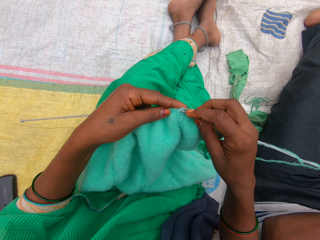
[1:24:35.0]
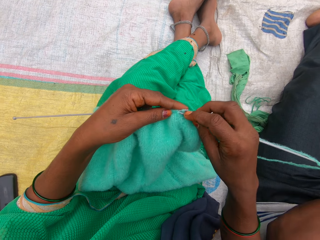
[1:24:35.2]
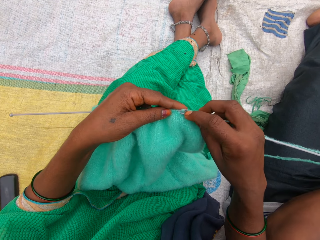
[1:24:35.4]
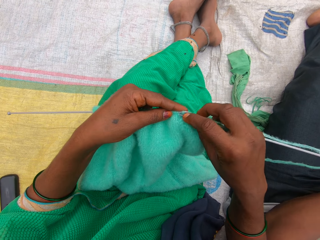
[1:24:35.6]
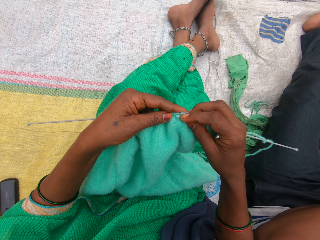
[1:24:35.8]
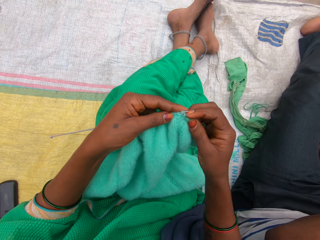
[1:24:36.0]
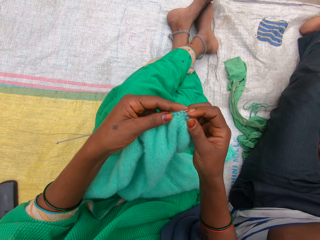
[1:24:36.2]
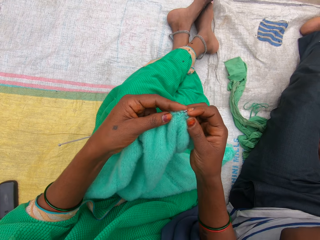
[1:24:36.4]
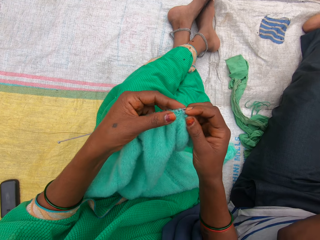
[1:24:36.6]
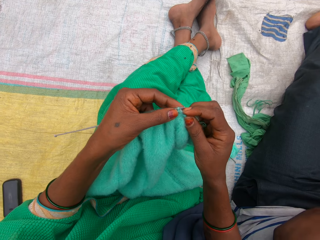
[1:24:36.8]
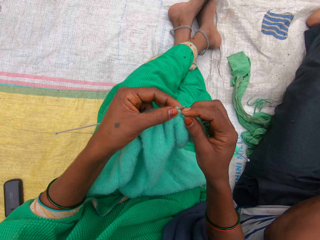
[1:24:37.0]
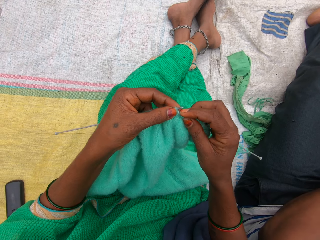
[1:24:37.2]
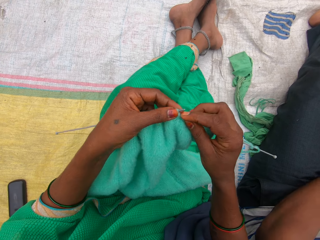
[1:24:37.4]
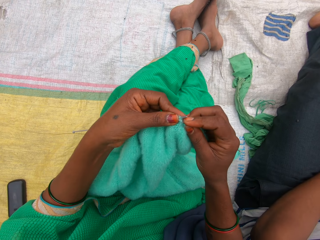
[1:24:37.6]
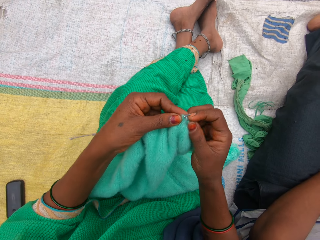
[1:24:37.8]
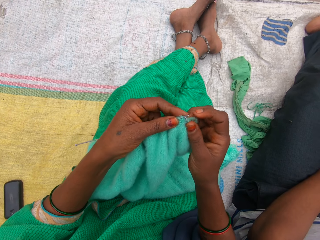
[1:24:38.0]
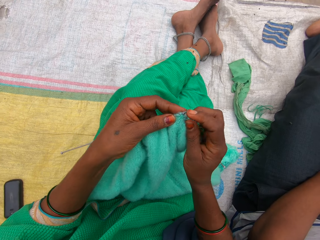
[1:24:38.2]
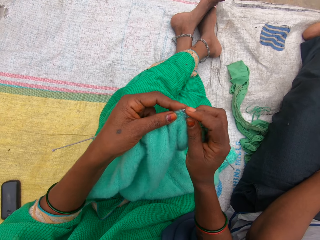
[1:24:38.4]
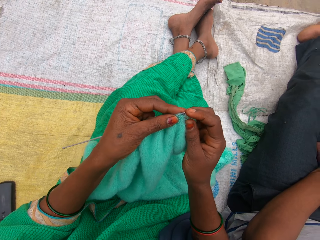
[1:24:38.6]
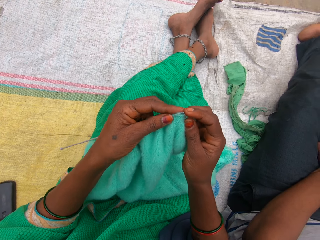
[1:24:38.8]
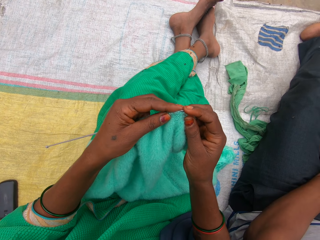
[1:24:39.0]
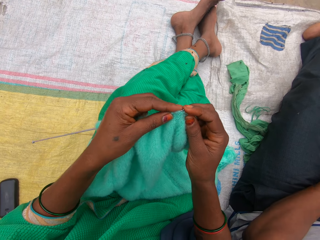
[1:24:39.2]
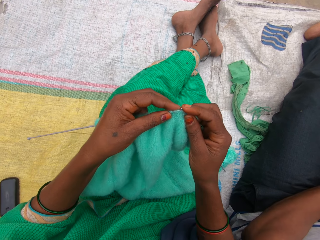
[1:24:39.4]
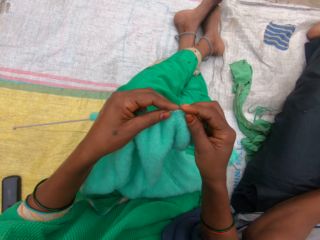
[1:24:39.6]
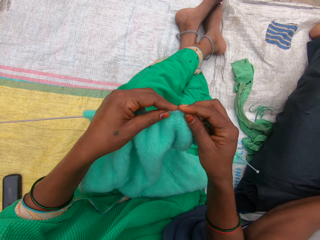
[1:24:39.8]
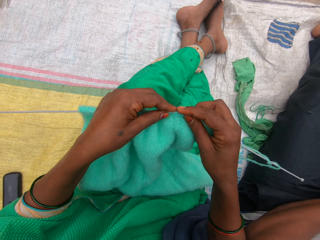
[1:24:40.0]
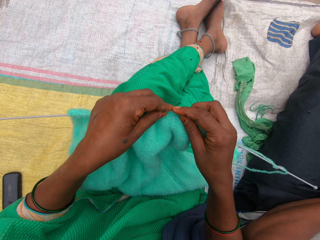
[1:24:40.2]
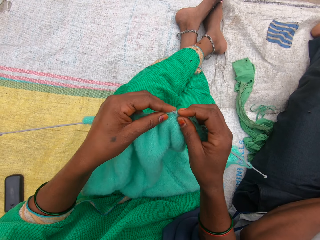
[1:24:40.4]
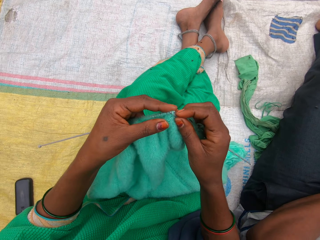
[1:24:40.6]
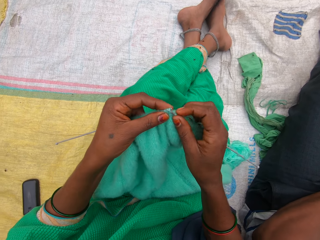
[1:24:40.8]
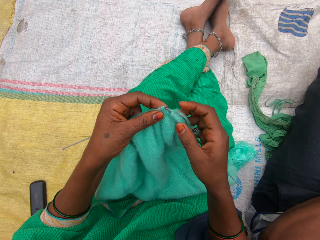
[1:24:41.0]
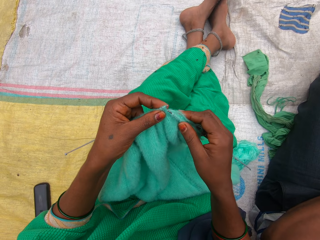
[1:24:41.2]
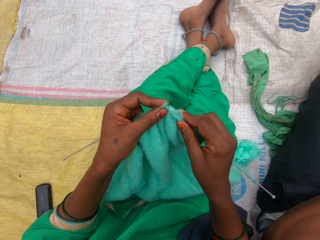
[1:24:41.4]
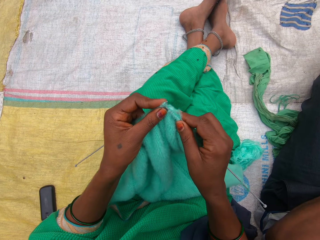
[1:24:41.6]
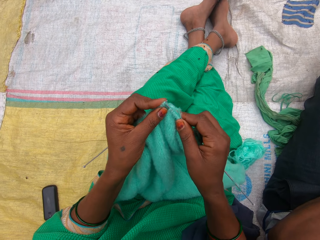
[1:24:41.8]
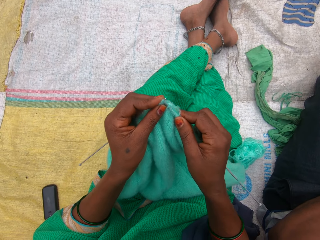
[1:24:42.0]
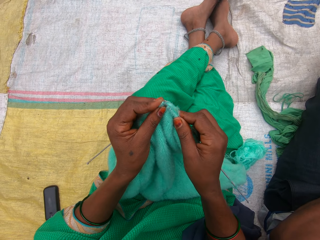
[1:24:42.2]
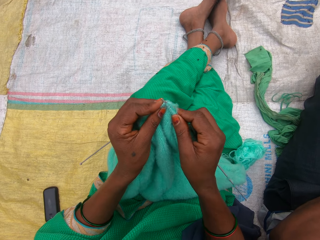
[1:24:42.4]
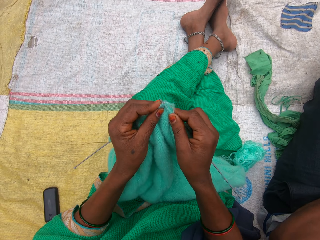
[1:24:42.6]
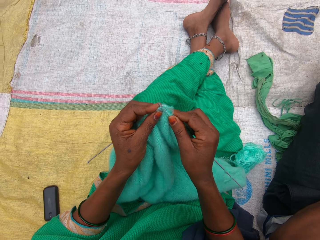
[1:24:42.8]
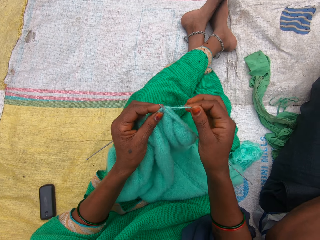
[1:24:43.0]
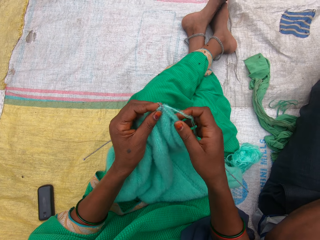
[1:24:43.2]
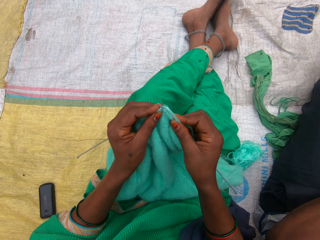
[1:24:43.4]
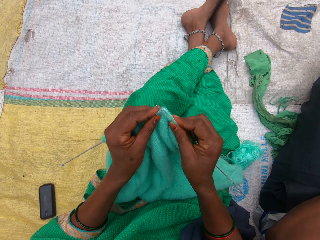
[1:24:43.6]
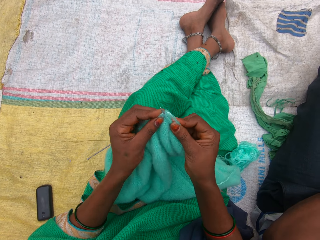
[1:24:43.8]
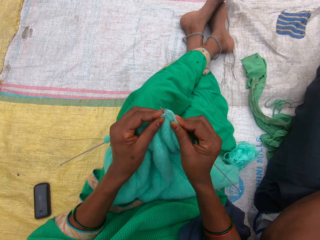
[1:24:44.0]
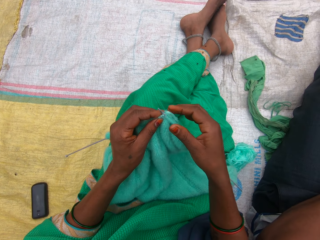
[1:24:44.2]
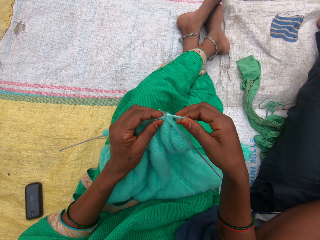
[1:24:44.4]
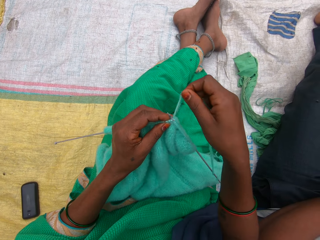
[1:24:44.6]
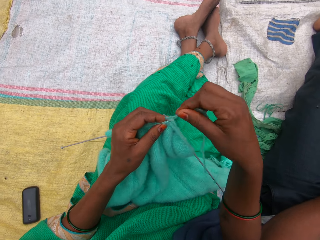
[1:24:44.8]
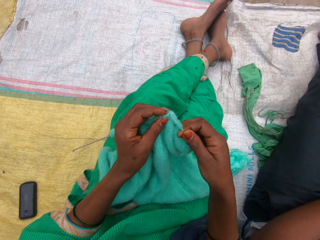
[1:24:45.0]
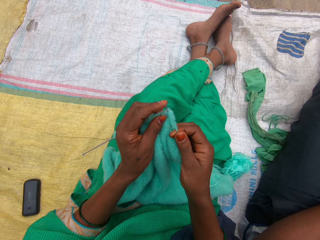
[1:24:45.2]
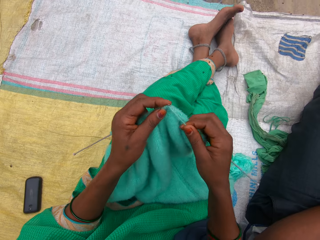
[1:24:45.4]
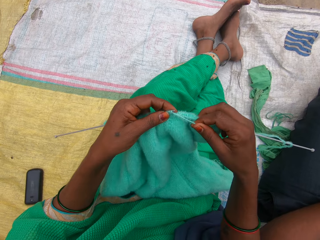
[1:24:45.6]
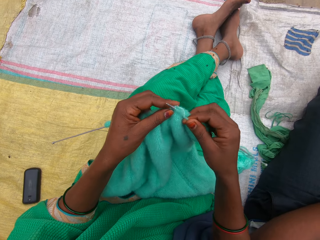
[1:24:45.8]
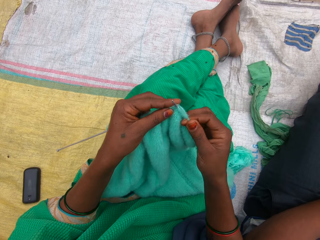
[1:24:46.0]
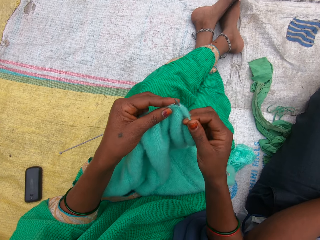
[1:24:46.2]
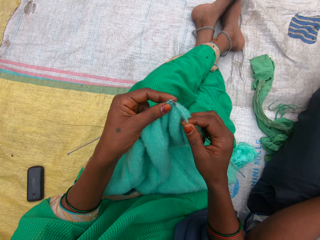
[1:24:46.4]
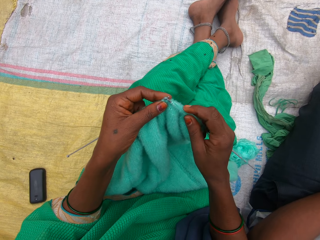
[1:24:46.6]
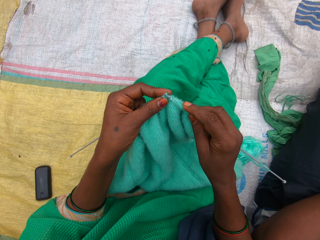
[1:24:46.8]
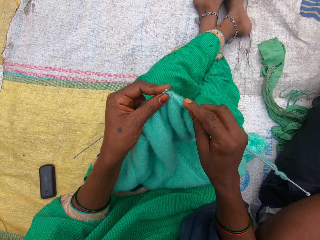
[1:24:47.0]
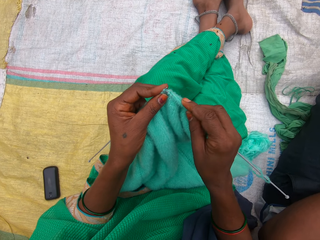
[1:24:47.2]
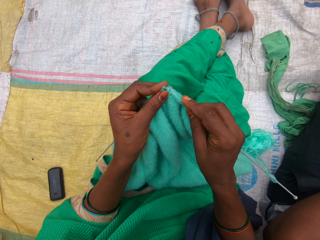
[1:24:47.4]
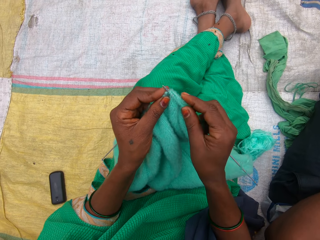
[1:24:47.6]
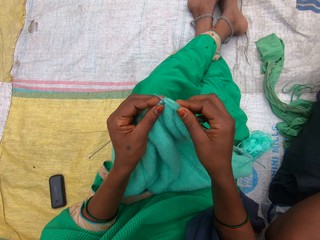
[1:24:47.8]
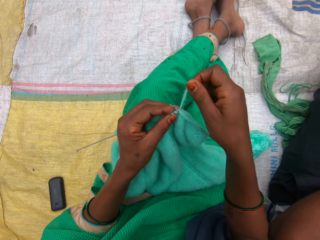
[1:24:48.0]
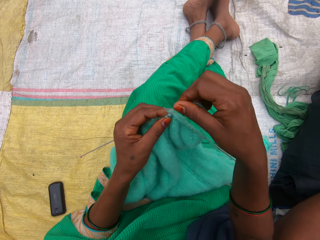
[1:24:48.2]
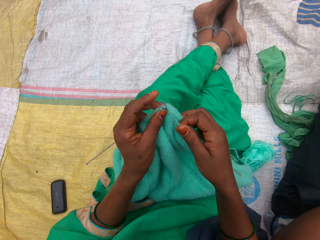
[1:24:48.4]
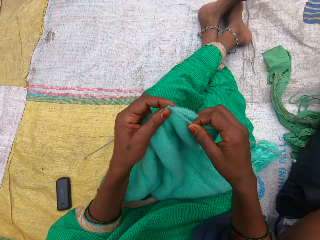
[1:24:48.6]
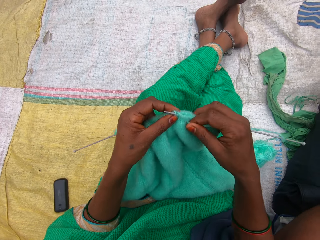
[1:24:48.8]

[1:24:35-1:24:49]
The camera wearer holds the needle. They knit the fabric. They hold the thread. They knit the fabric.

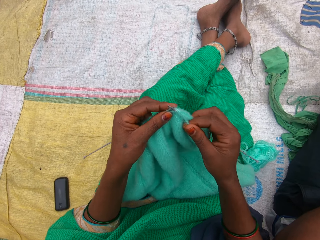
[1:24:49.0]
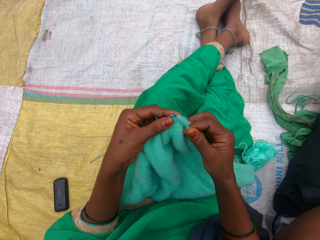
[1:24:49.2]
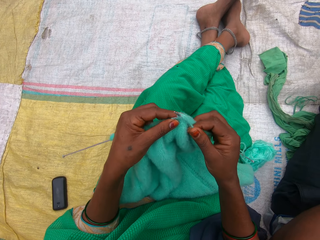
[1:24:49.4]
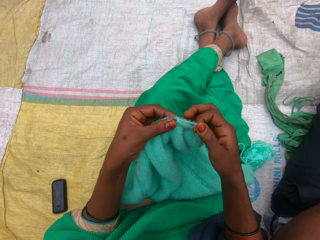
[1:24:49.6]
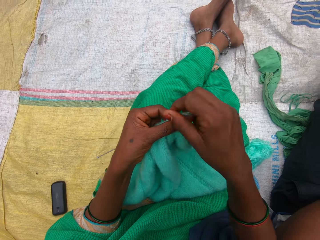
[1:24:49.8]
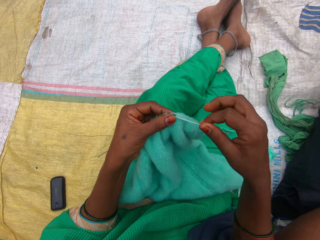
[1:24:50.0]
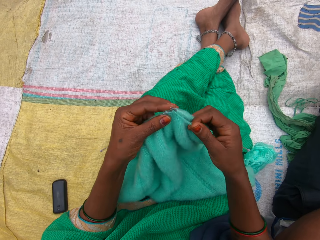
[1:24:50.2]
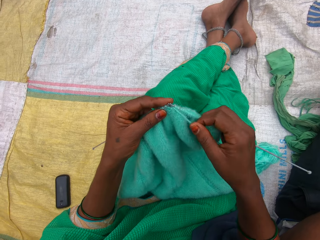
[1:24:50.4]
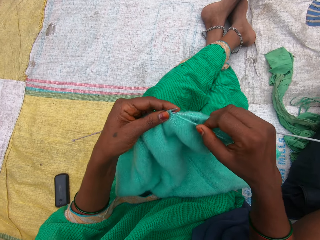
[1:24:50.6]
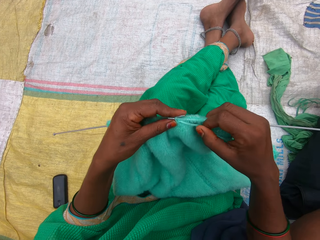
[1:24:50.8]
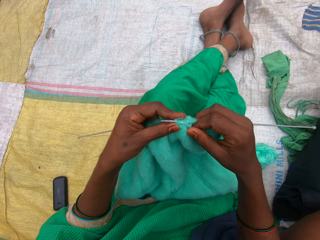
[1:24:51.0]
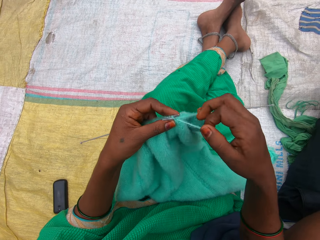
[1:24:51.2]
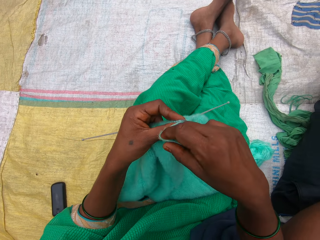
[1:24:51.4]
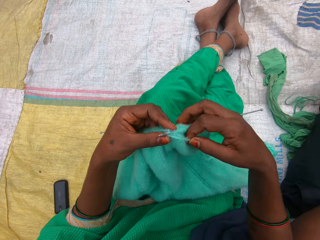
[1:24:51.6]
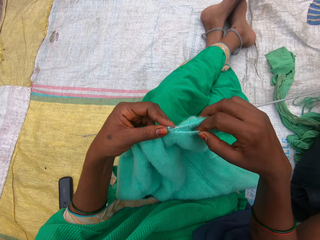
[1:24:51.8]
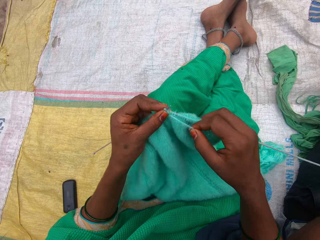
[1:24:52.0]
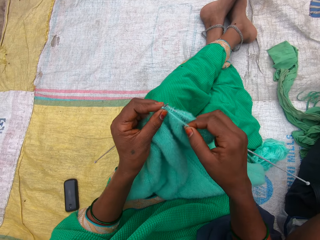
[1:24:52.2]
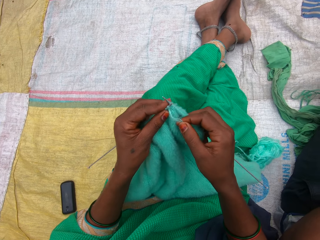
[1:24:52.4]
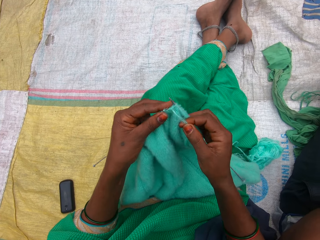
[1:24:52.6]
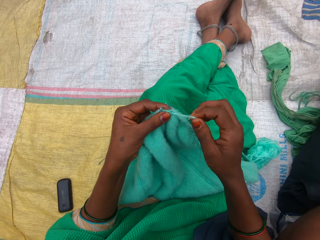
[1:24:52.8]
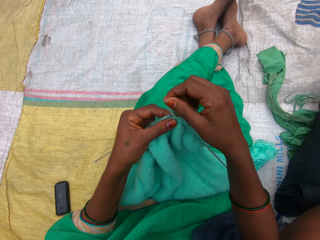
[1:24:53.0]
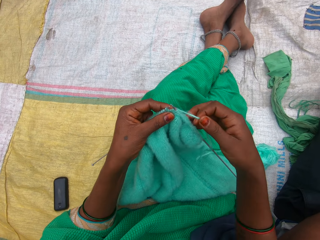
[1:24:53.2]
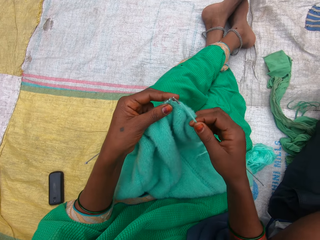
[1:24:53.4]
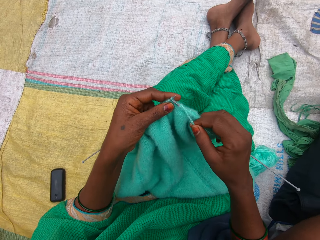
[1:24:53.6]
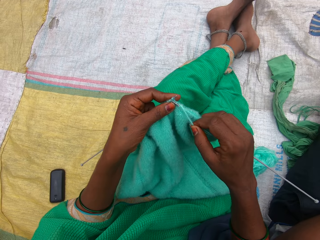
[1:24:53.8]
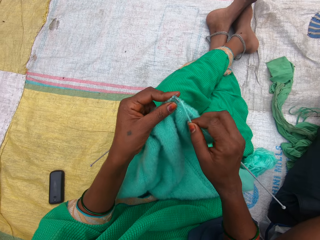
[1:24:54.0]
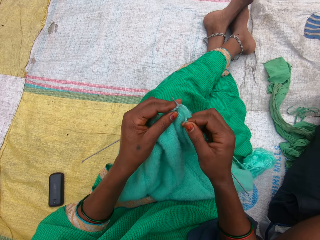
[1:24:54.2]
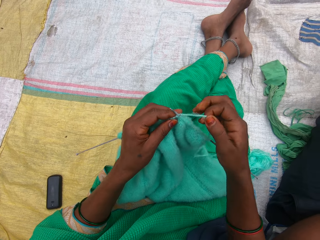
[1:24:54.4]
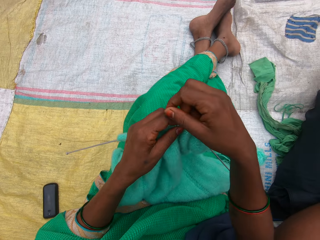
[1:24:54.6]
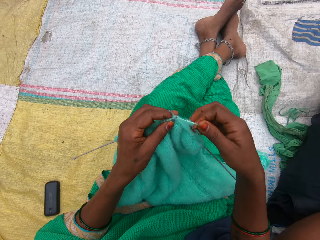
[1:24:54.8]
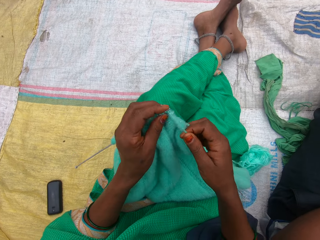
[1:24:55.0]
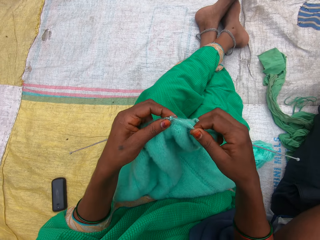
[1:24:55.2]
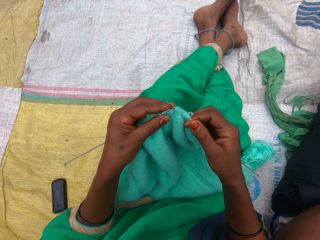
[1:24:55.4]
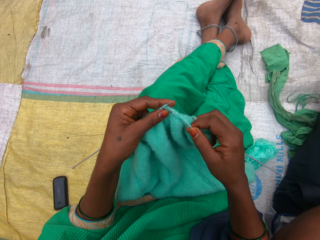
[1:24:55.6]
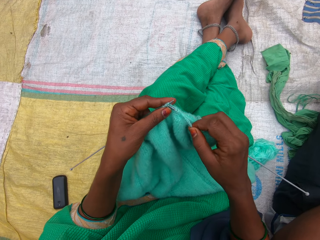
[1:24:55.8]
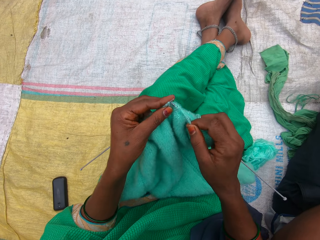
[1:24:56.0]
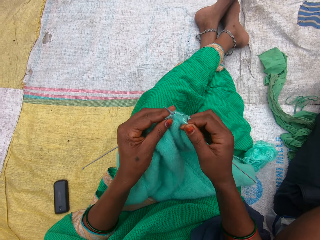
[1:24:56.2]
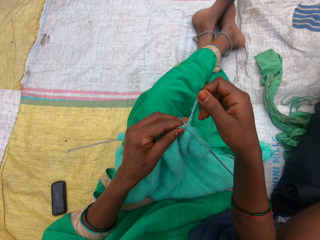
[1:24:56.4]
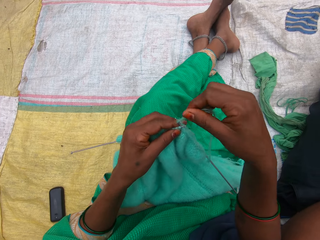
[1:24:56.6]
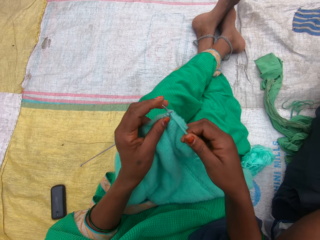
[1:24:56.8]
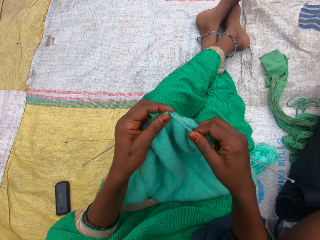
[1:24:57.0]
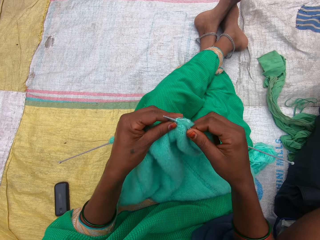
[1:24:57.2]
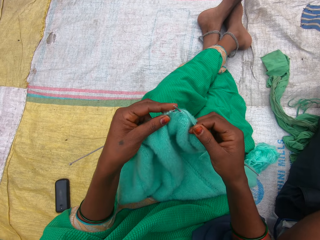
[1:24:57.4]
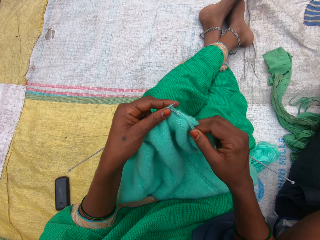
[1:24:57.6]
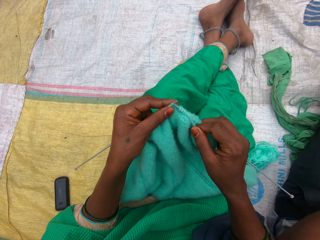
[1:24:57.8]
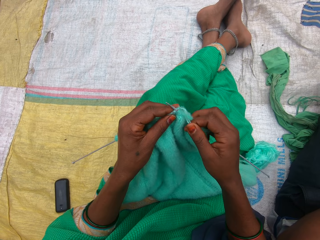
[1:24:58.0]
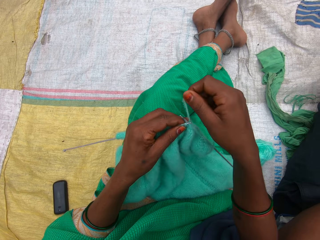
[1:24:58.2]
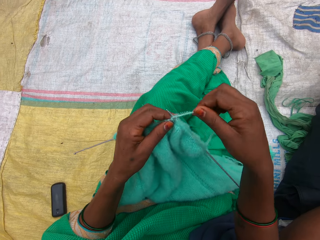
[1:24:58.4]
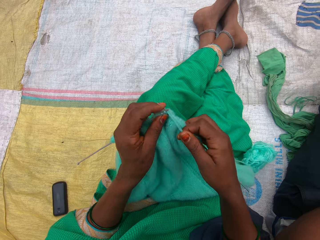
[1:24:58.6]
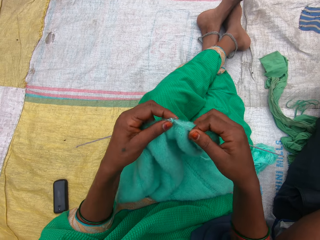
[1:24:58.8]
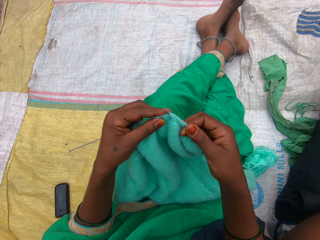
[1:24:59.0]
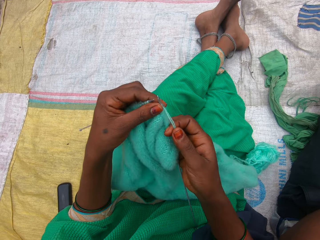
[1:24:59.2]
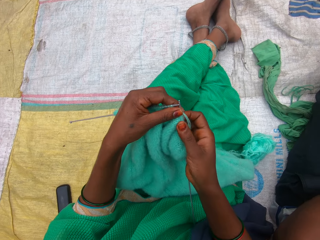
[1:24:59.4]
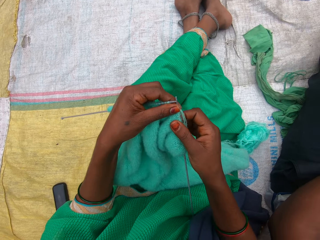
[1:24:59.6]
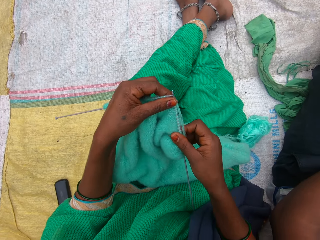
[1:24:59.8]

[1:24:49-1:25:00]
The camera wearer holds the fabric. They hold the thread.
